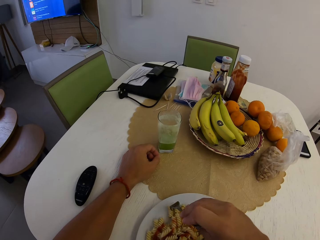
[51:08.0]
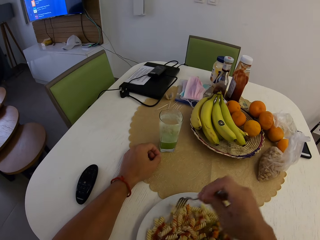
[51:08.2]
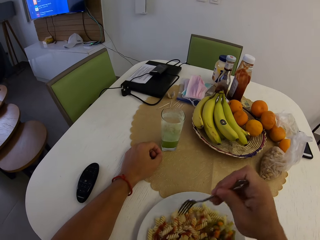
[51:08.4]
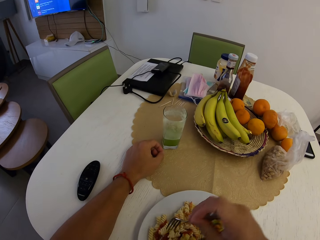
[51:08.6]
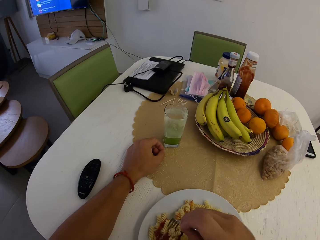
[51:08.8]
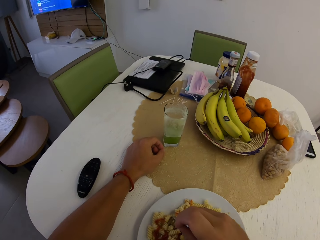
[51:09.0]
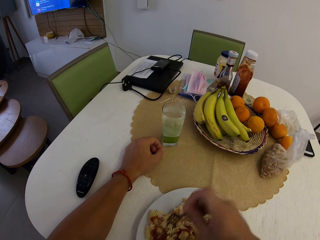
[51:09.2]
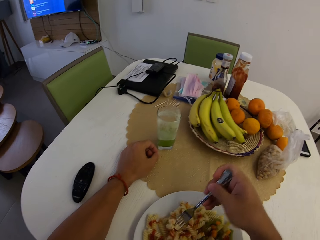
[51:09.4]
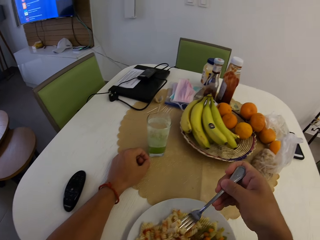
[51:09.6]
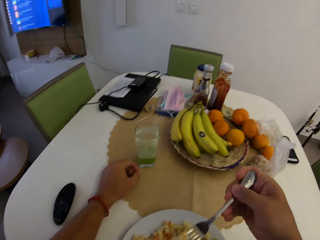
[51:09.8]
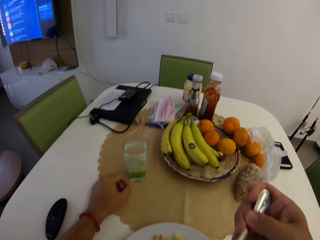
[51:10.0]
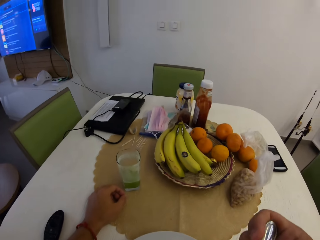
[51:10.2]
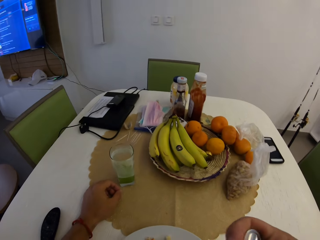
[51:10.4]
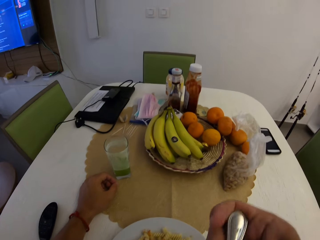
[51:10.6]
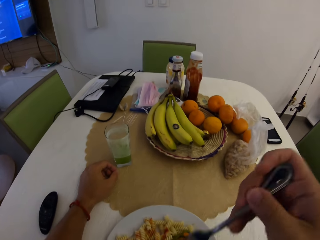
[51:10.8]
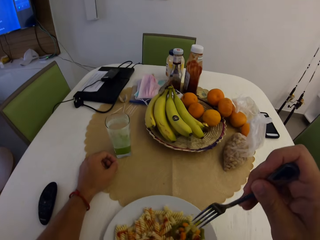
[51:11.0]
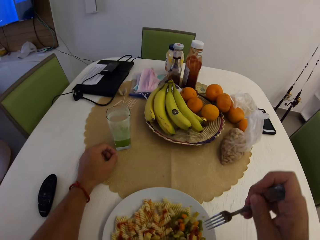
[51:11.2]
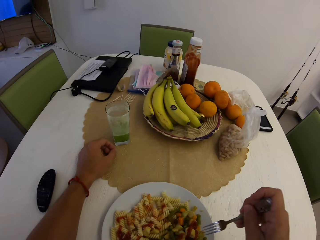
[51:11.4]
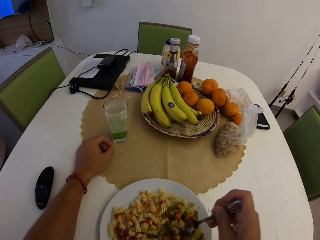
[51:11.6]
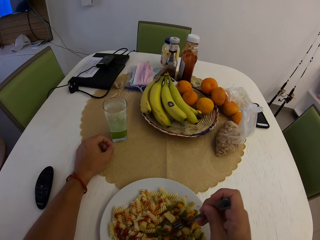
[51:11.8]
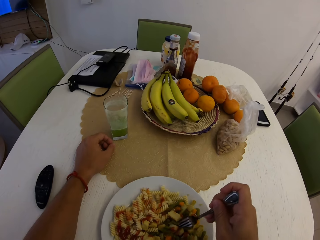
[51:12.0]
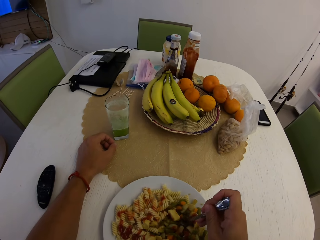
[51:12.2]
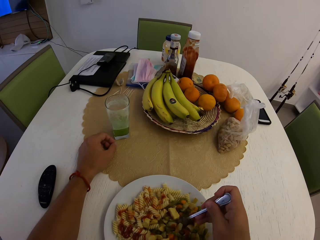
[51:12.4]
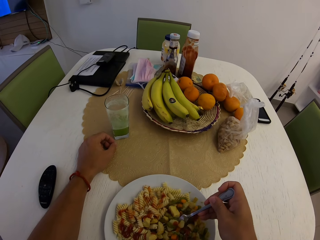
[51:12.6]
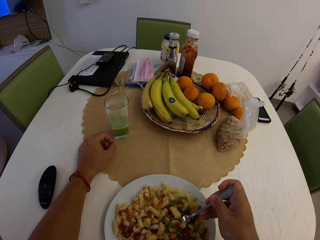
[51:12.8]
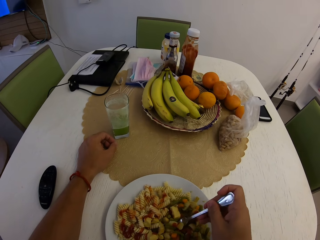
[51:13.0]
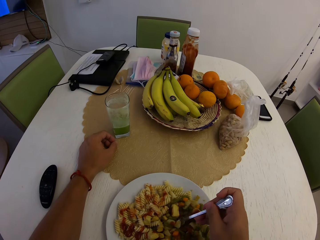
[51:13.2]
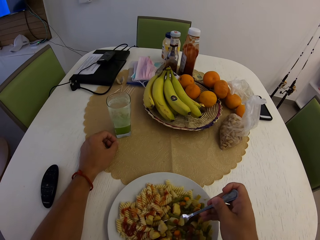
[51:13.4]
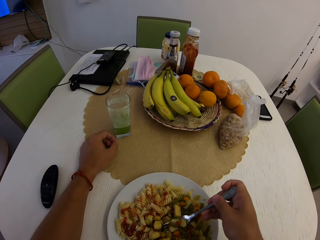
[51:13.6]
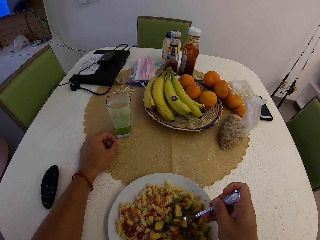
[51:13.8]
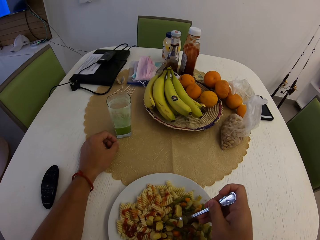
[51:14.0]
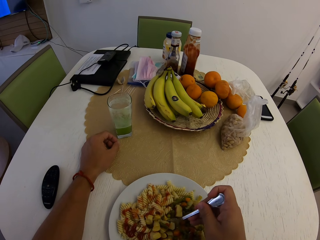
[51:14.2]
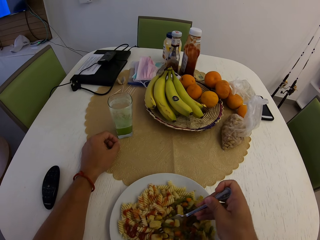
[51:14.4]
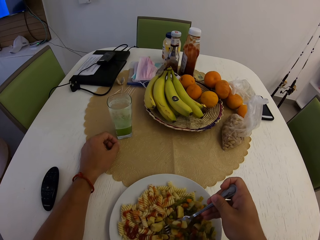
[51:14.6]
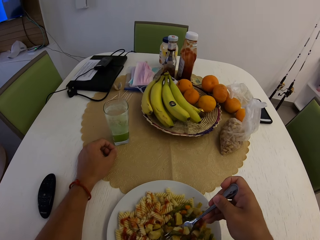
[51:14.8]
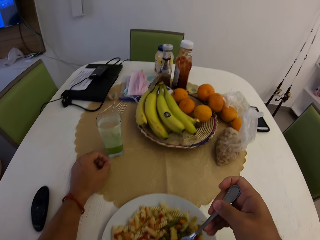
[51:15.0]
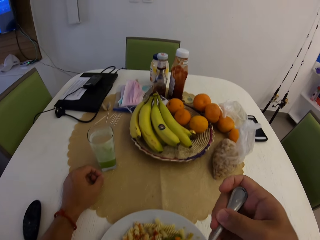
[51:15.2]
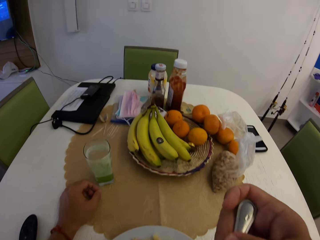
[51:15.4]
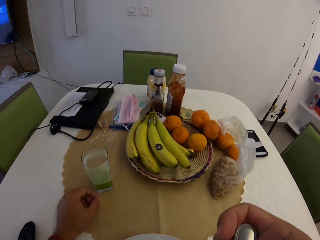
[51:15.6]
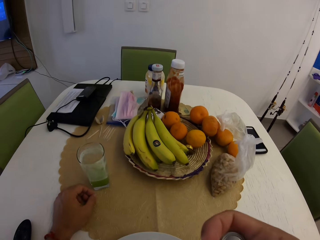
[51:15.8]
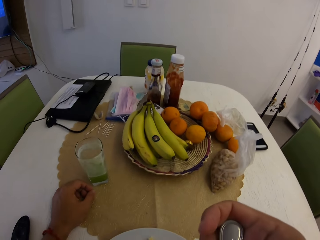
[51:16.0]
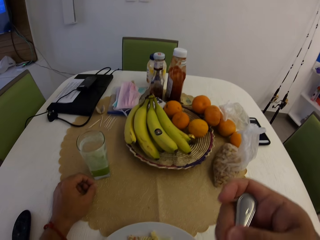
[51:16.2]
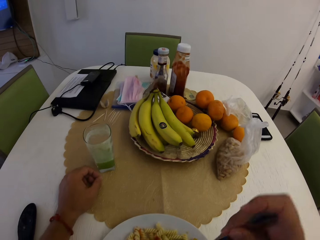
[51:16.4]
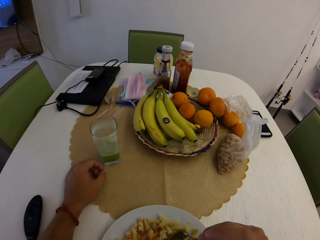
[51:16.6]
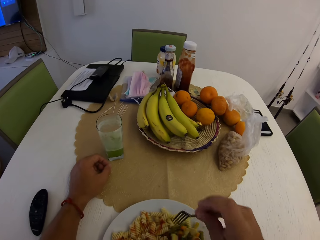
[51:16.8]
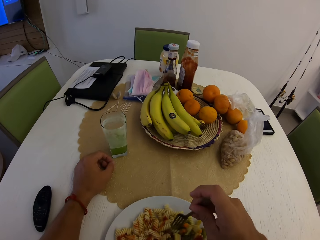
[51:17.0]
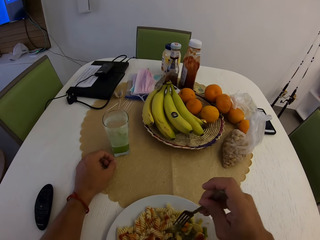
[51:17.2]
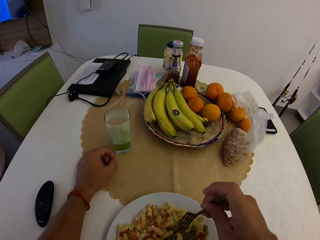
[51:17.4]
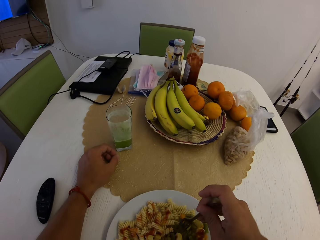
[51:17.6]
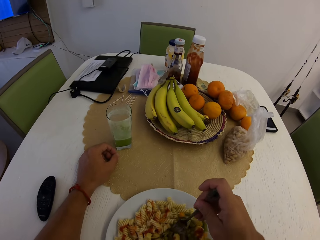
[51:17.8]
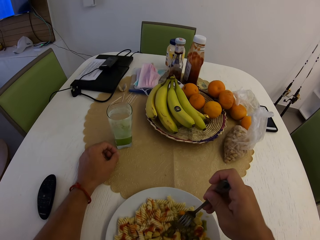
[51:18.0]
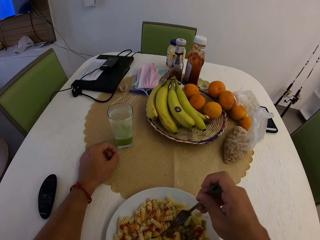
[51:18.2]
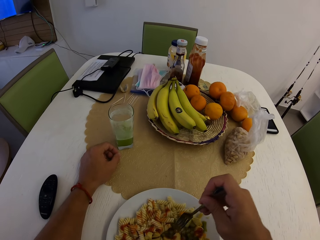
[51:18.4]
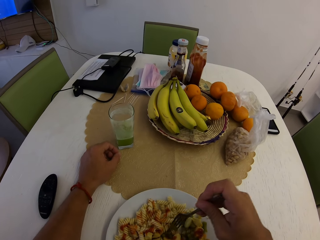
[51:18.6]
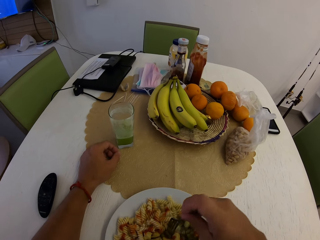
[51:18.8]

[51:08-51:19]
The camera wearer picks pasta with a fork. They eat the pasta with the fork. They pick the pasta with the fork. They eat the pasta with the fork.

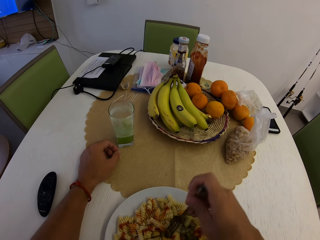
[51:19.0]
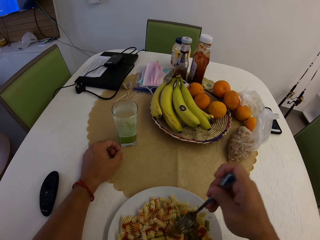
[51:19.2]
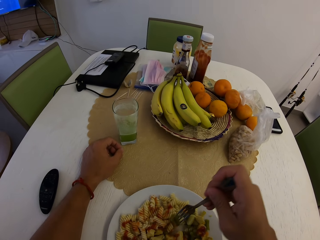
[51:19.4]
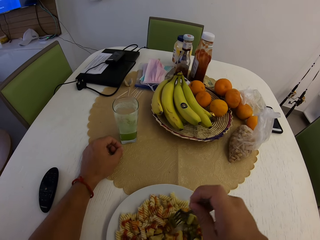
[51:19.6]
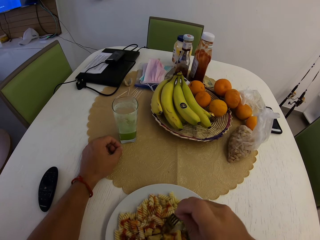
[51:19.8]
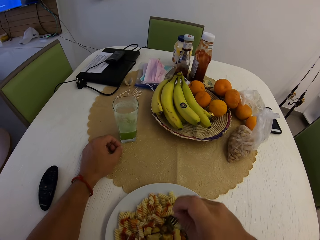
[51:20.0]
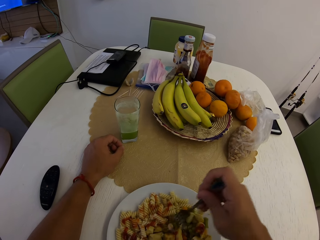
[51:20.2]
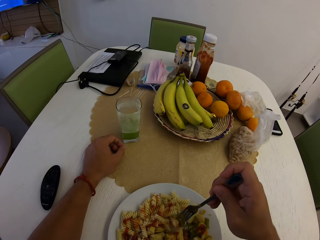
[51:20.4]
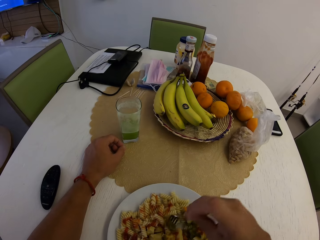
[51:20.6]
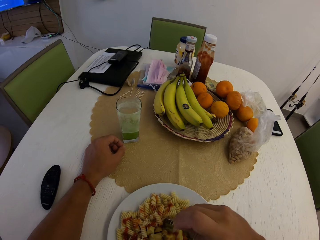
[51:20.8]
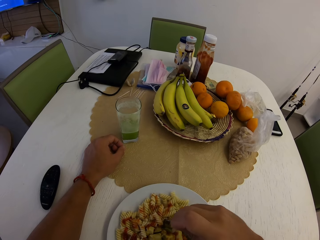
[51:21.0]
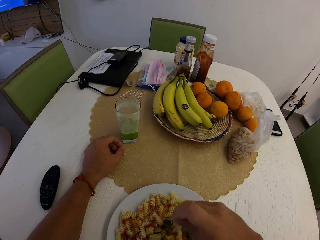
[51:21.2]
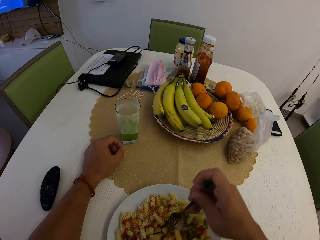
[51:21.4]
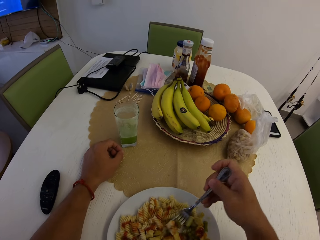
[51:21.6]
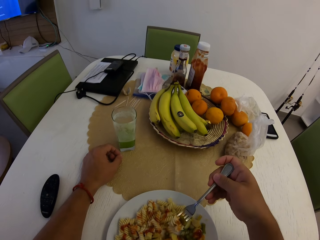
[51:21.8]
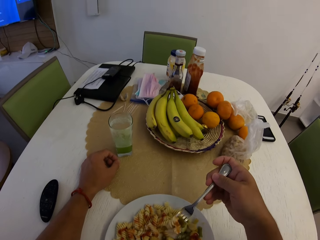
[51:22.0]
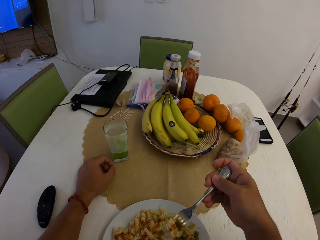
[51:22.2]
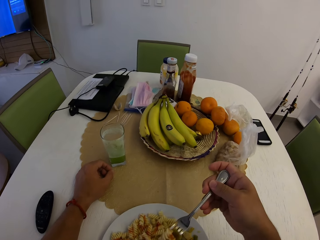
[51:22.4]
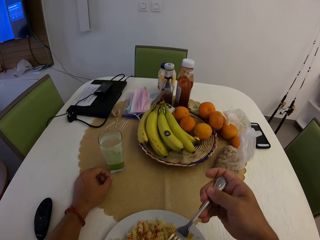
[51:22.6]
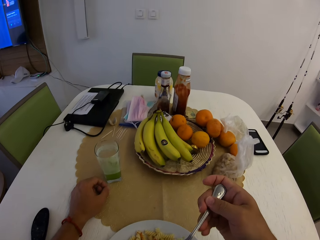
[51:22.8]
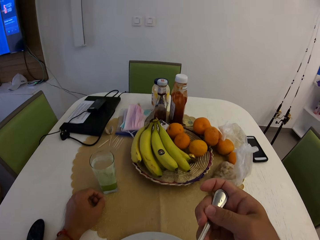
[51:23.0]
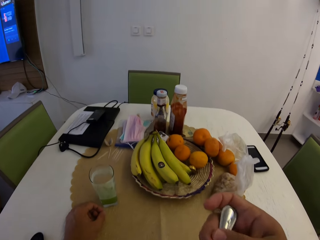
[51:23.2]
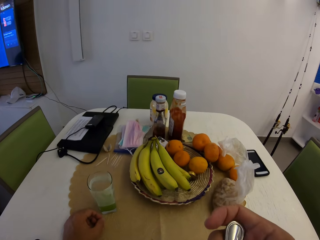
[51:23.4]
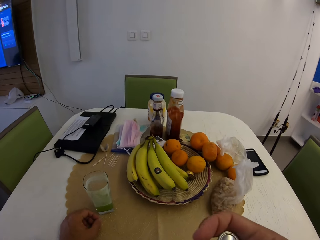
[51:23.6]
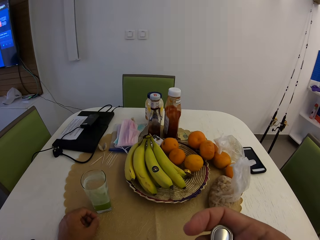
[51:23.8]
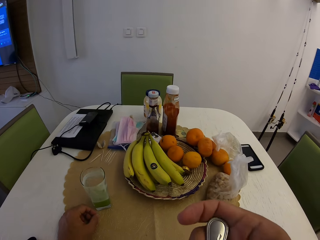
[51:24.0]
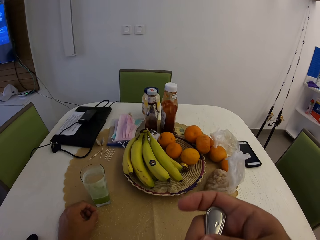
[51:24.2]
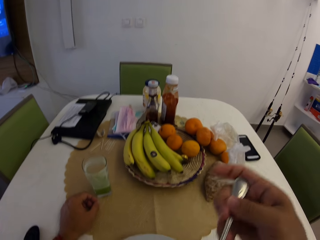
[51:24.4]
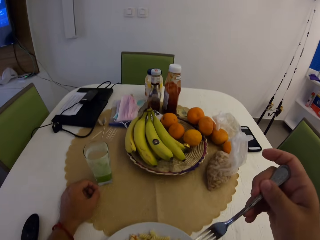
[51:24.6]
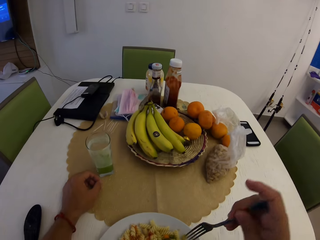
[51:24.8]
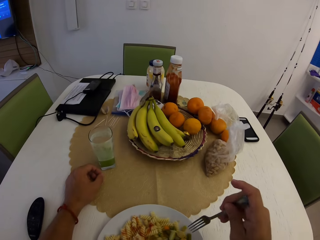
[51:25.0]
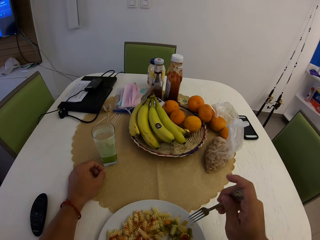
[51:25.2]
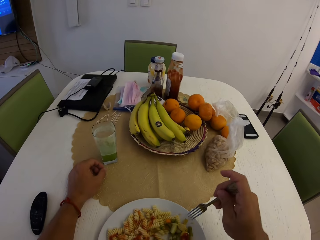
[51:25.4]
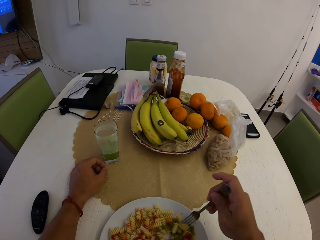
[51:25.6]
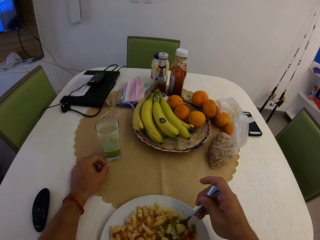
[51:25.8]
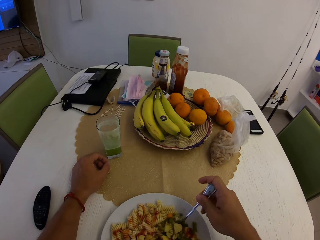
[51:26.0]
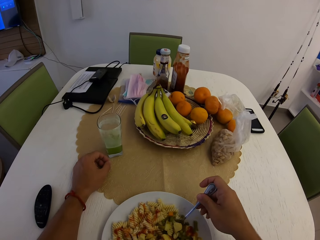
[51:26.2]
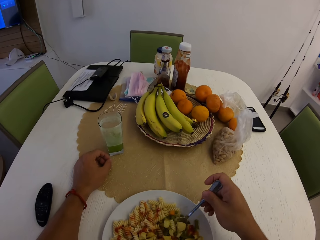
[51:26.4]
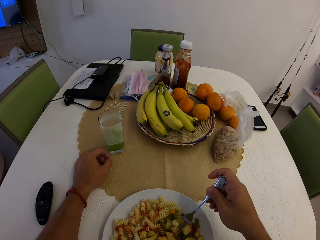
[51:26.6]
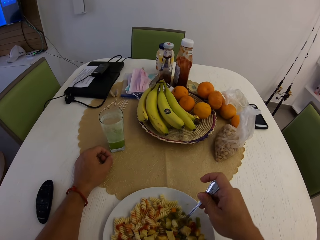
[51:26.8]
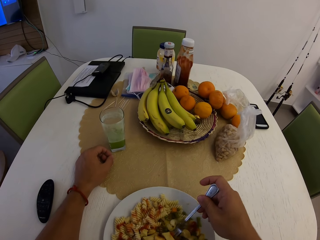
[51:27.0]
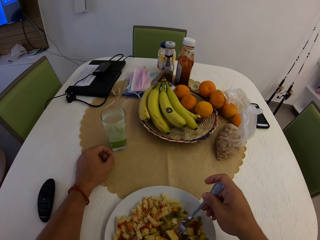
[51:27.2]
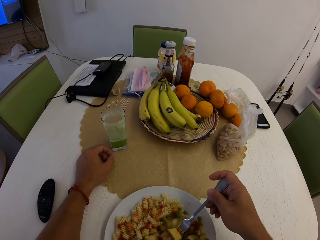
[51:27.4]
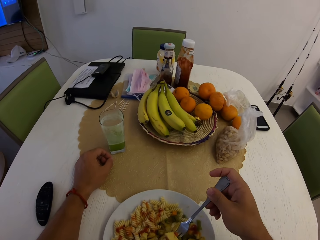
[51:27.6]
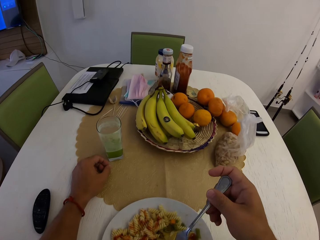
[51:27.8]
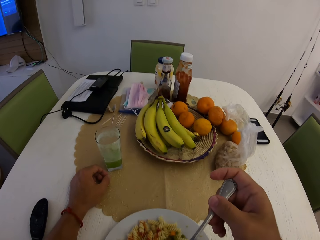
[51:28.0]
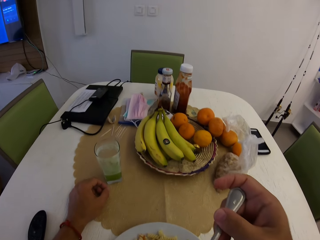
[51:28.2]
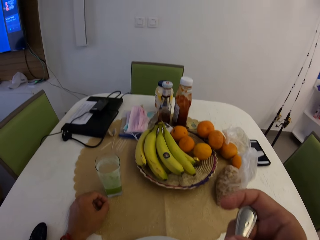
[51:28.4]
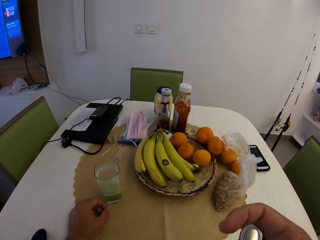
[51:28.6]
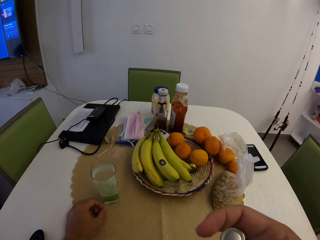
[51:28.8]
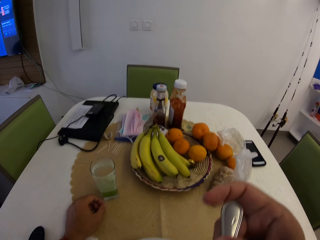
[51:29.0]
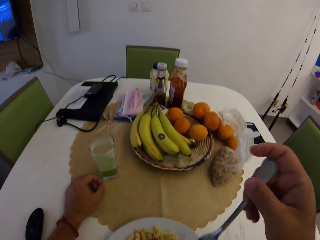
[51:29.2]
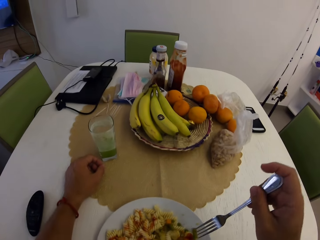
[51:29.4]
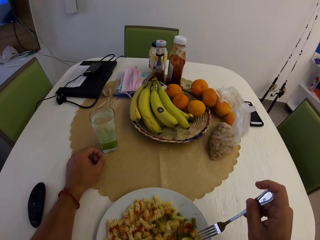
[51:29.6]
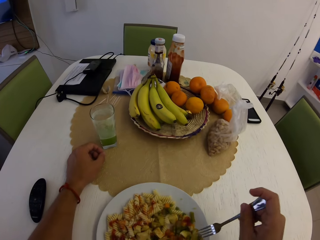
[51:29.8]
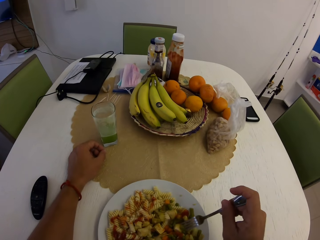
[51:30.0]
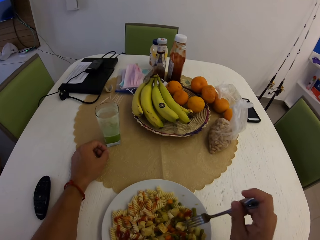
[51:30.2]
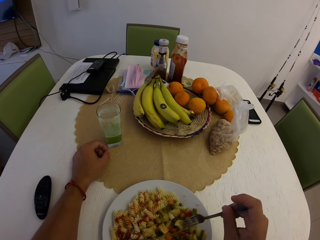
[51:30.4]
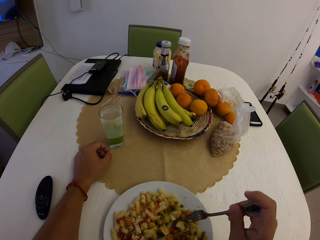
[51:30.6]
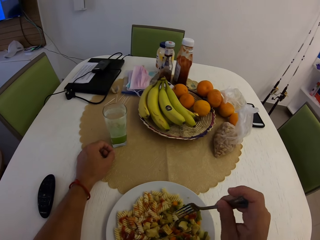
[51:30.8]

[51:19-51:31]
The camera wearer picks pasta with a fork. They eat the pasta with the fork. They pick the pasta with the fork. They eat the pasta with the fork.
